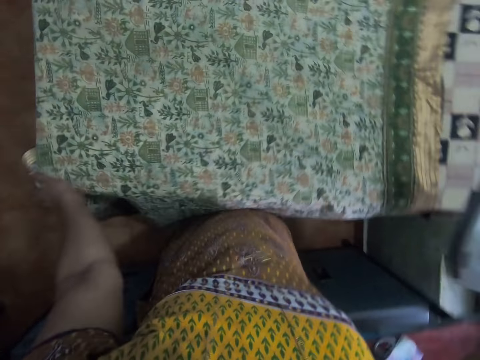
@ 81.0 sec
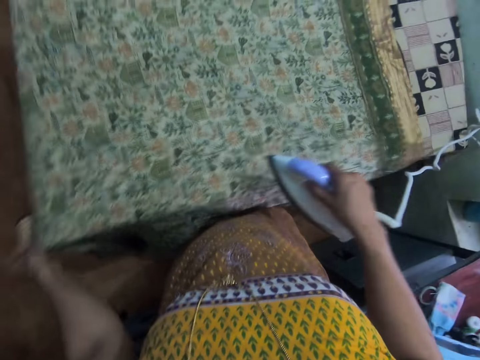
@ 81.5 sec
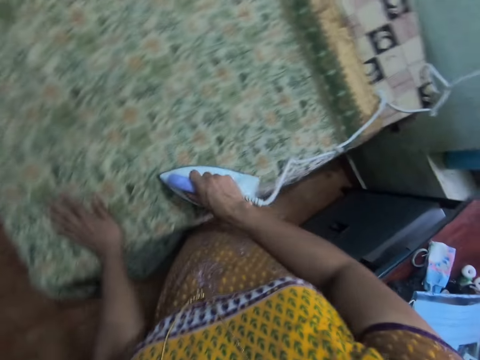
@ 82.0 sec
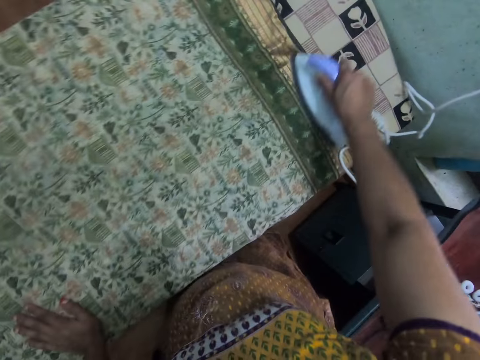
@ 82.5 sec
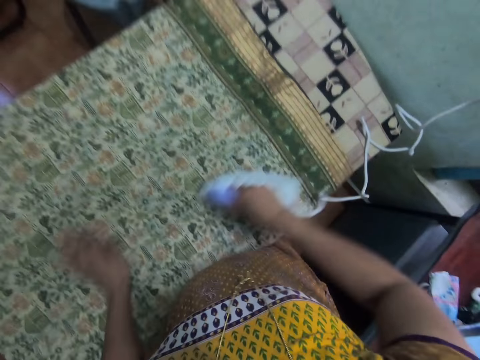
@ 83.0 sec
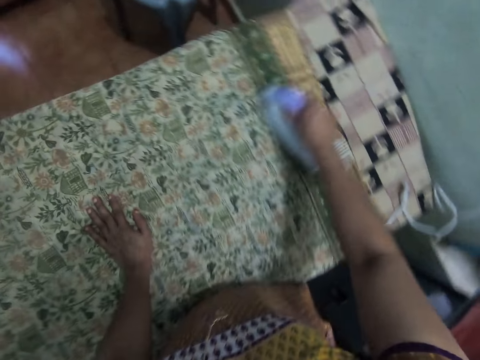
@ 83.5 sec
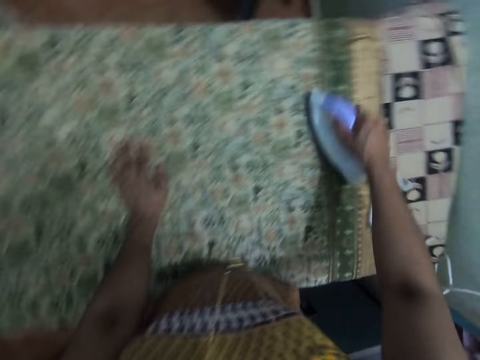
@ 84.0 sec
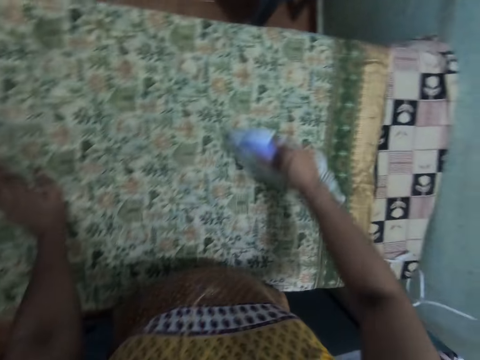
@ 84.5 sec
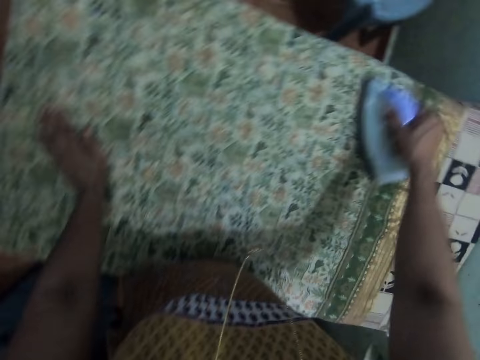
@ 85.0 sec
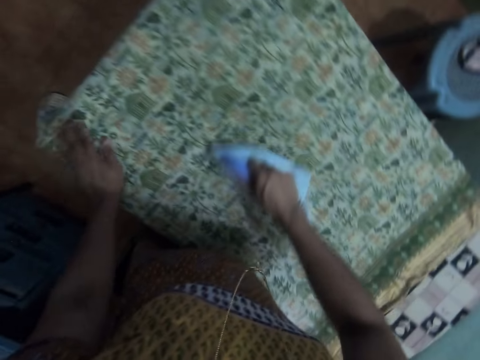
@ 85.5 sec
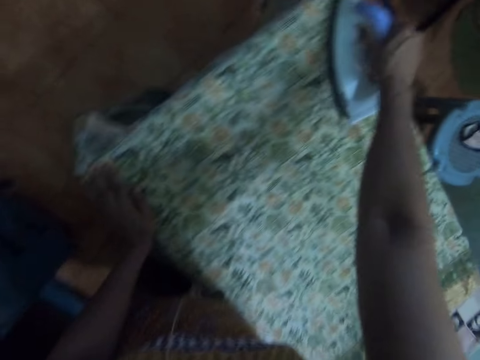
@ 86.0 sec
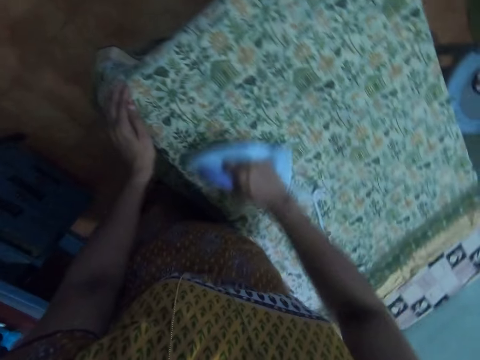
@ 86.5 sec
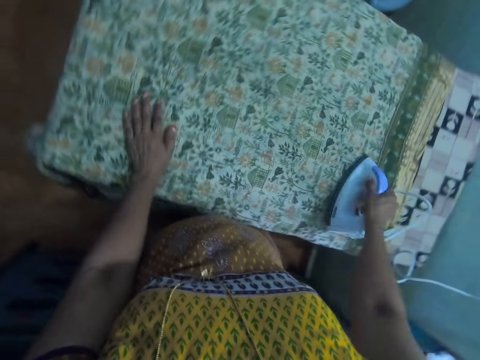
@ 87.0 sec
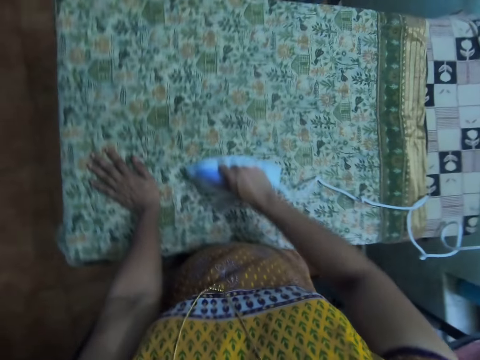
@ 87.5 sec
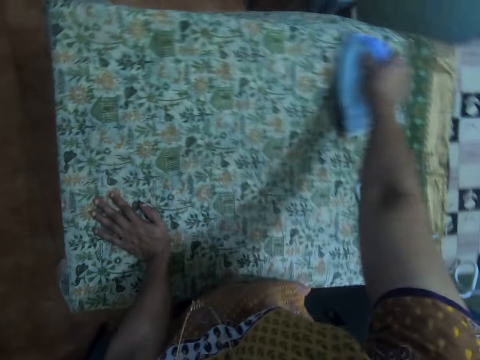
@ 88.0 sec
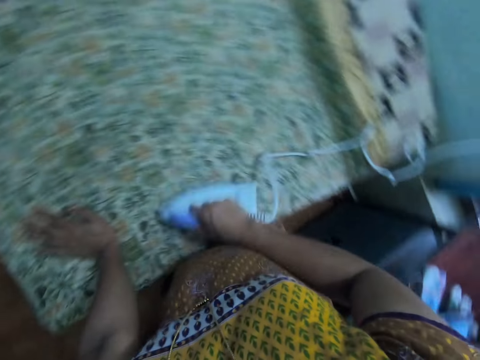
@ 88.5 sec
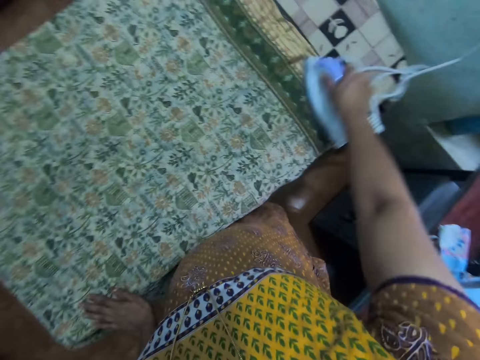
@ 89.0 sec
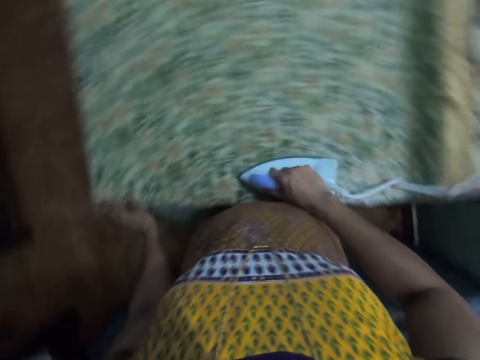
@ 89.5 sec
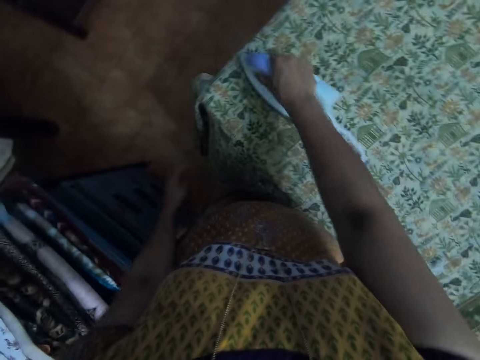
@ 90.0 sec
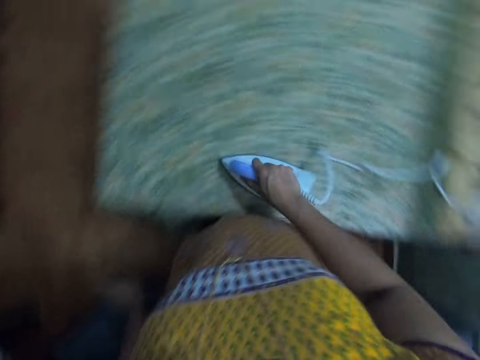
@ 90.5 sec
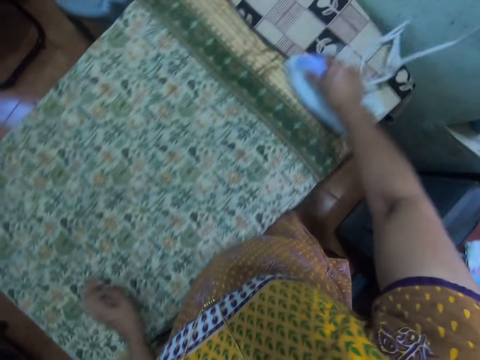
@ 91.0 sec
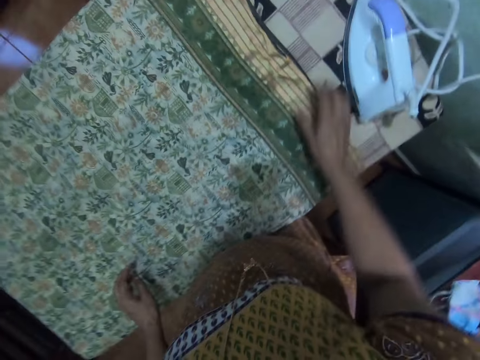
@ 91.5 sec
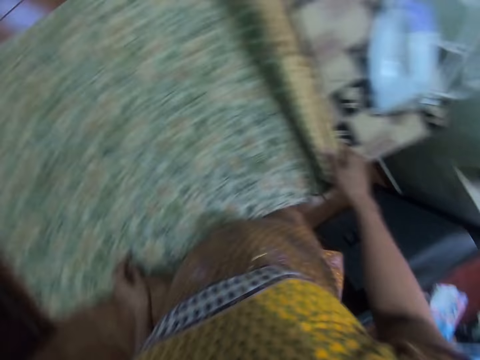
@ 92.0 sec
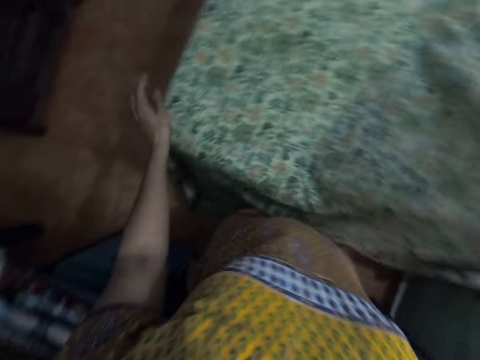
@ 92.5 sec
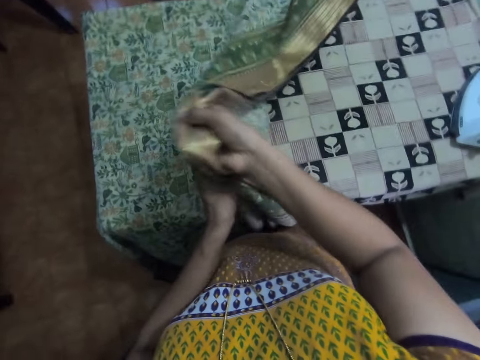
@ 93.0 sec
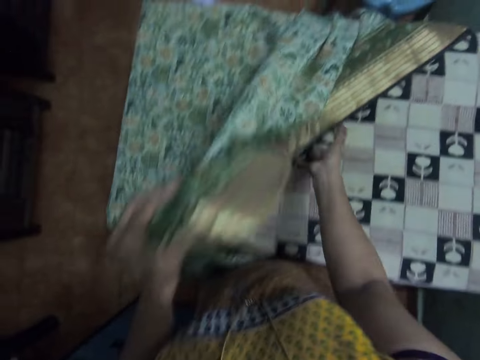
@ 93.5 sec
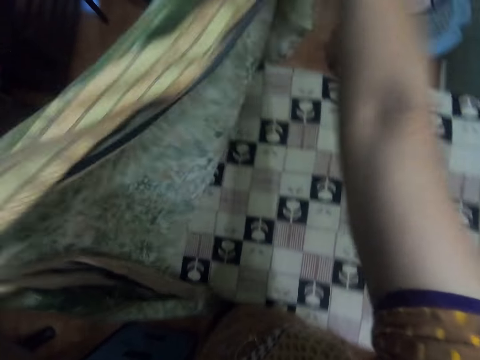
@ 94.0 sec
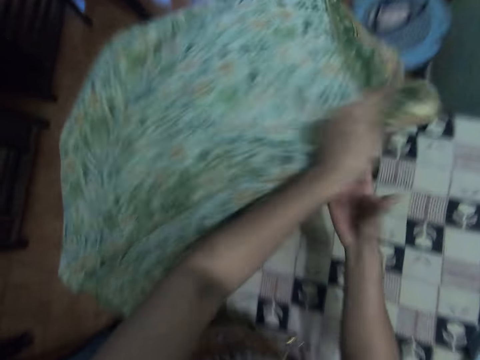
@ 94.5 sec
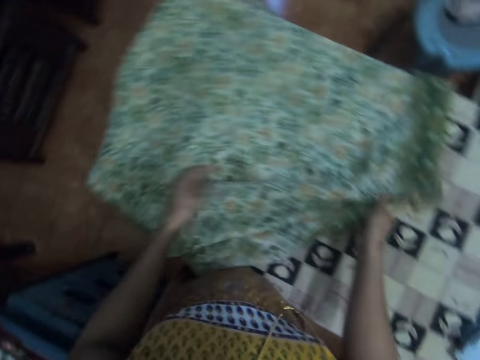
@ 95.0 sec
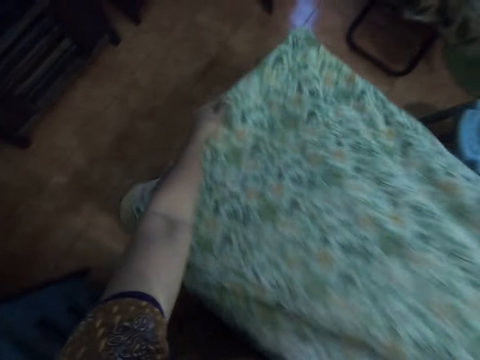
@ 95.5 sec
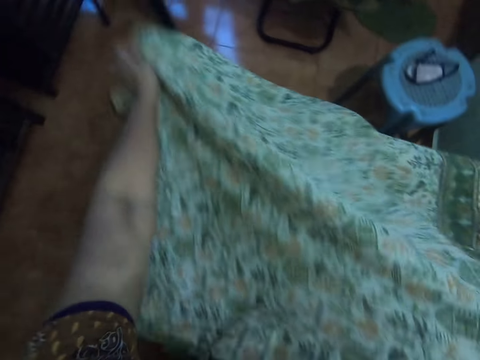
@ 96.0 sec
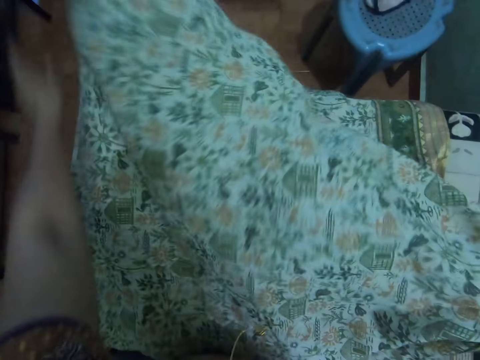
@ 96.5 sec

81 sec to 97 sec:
The camera wearer picks up the iron from the table. They iron the cloth on the table. They move the iron to the table. They move the cloth on the table. They turn the cloth.

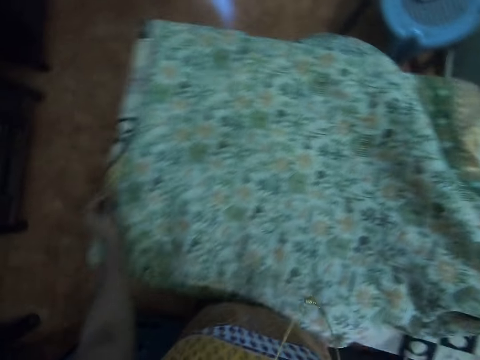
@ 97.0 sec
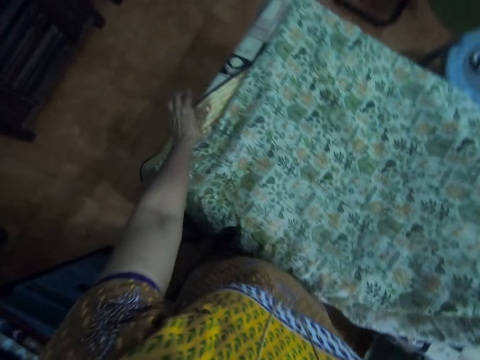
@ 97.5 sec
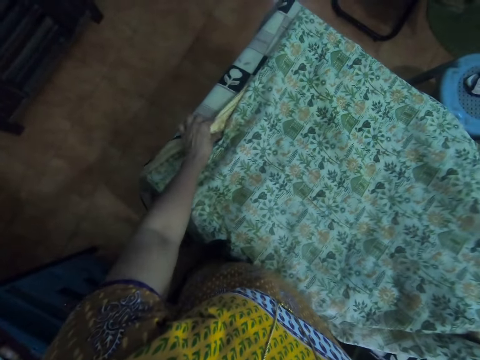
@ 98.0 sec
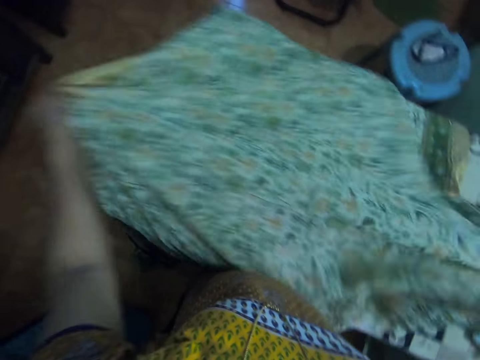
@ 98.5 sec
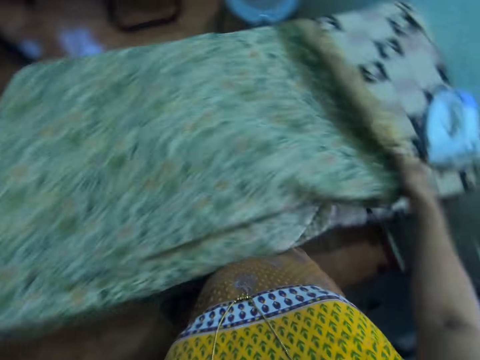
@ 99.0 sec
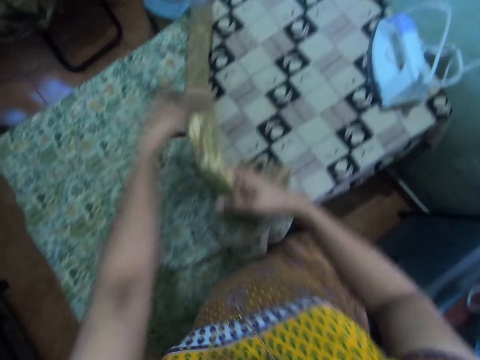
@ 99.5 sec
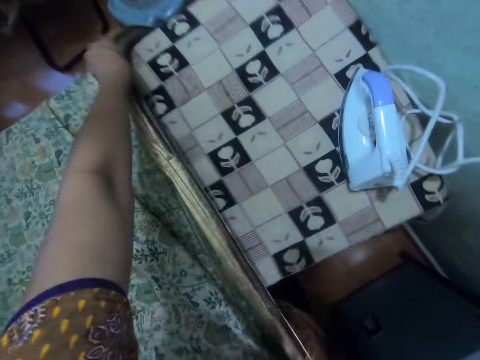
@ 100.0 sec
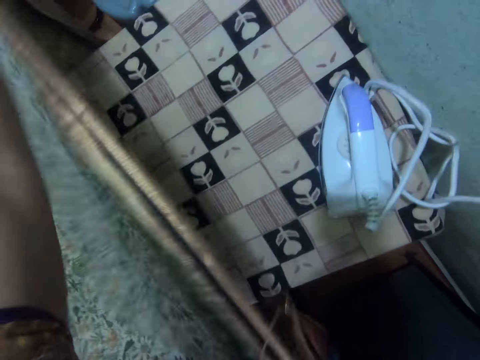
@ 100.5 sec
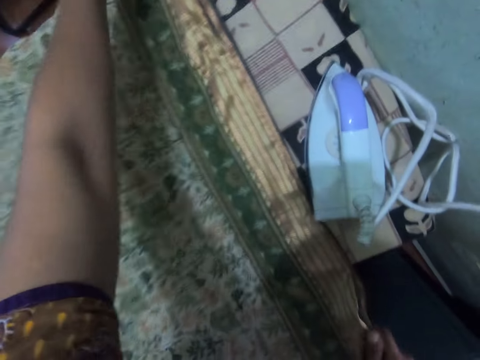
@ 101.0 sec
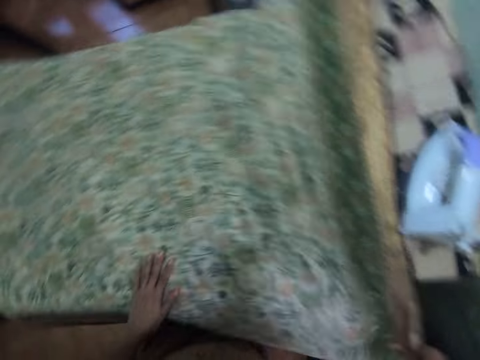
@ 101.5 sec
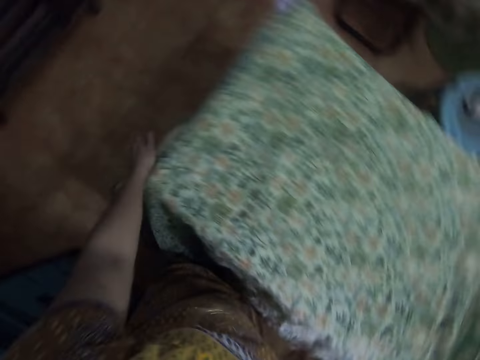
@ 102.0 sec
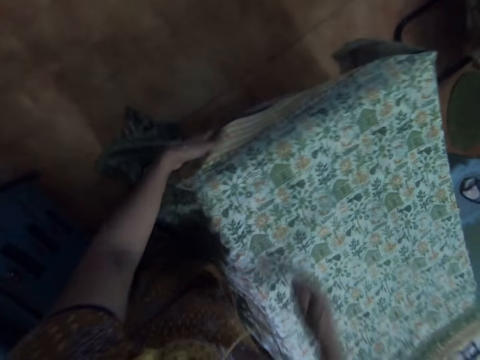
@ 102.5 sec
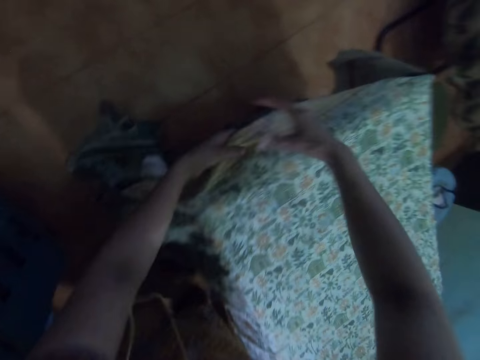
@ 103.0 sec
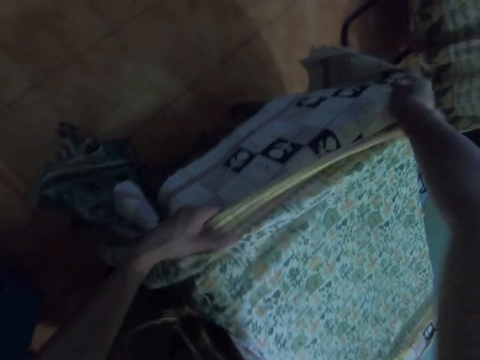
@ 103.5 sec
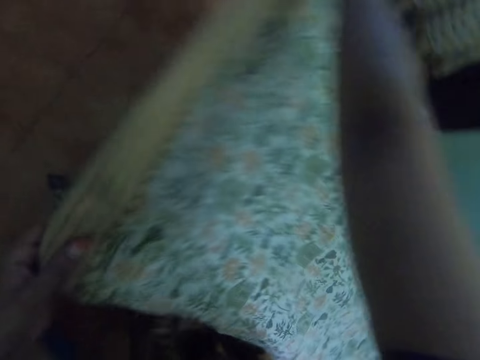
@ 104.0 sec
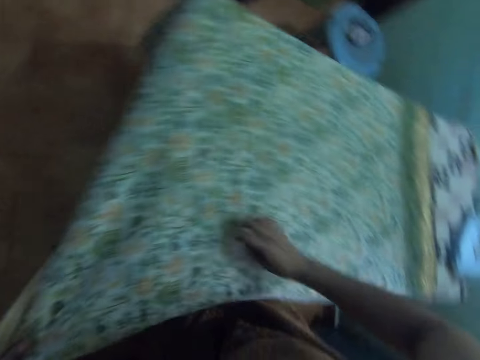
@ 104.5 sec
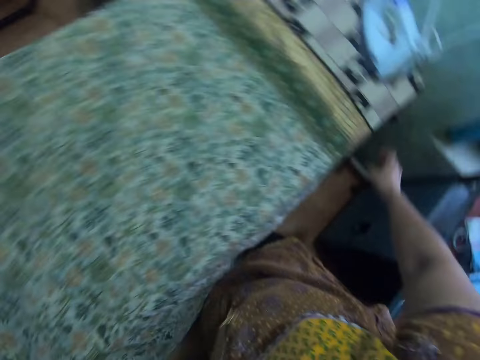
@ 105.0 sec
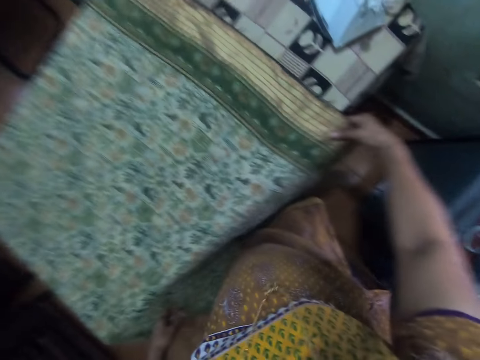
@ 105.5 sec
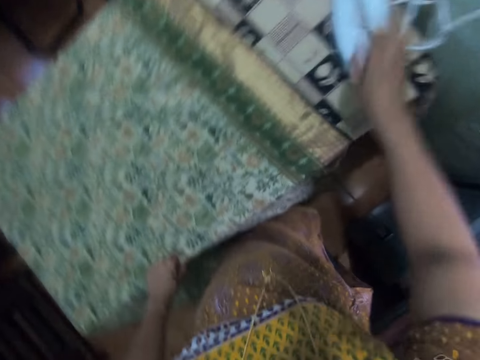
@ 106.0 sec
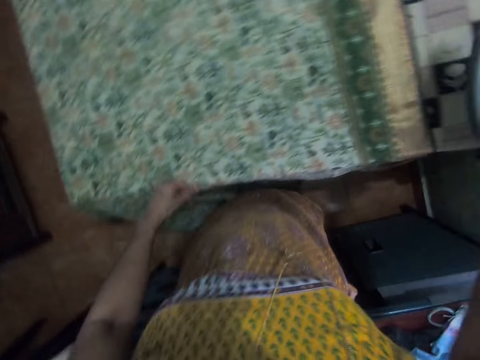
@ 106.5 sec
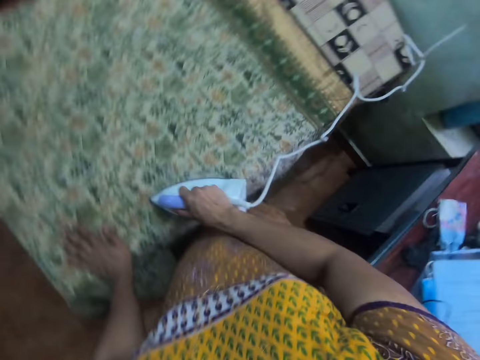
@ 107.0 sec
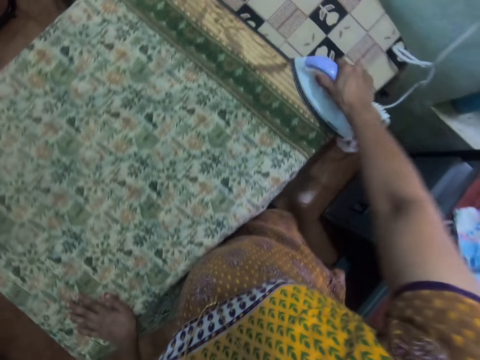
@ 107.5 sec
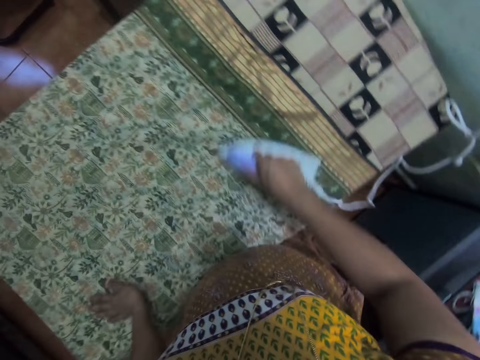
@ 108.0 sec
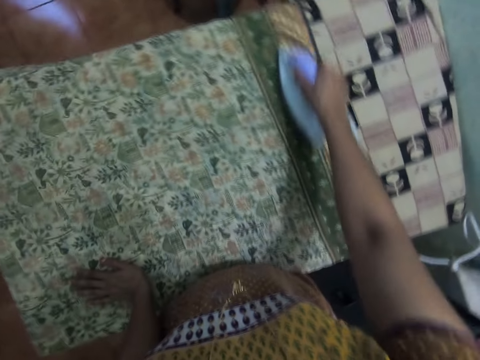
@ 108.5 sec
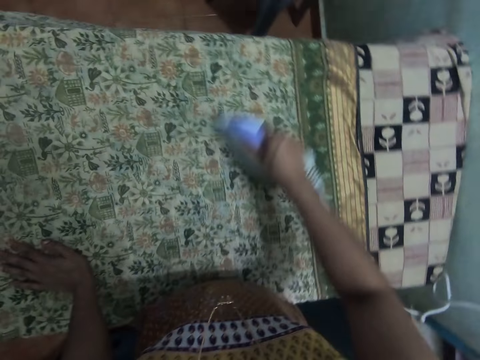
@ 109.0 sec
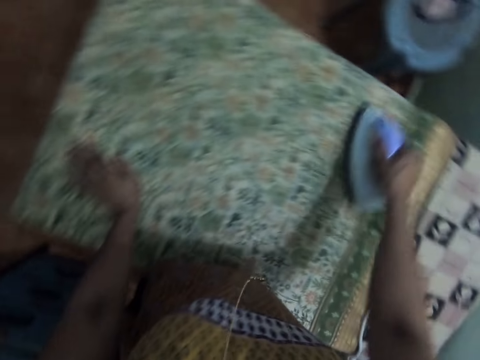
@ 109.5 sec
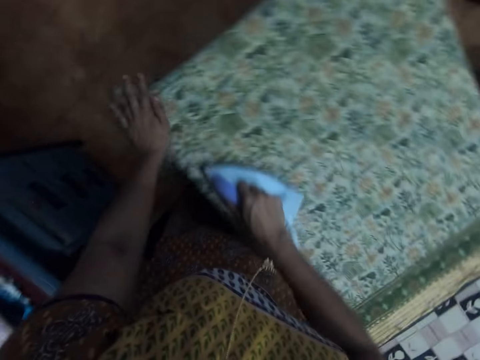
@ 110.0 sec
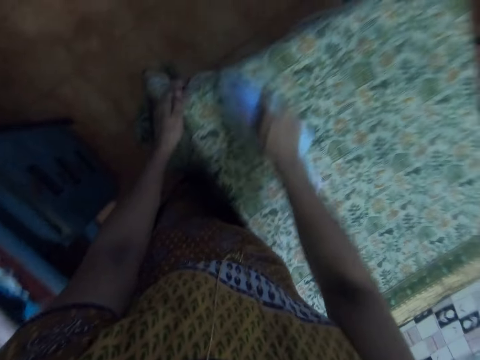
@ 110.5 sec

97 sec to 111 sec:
The camera wearer spreads the cloth on the table. They pick up the iron from the table. They iron the cloth on the table.
